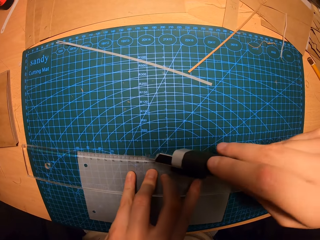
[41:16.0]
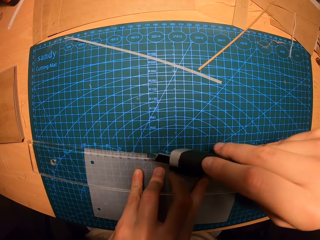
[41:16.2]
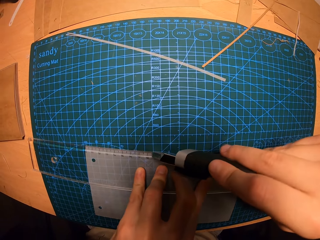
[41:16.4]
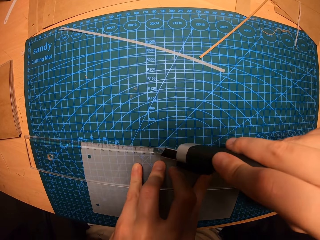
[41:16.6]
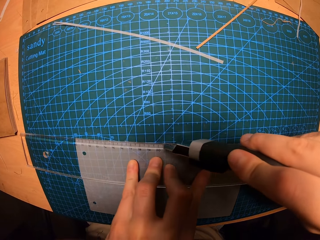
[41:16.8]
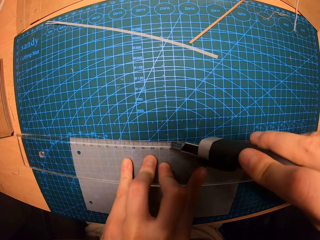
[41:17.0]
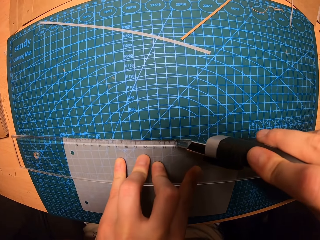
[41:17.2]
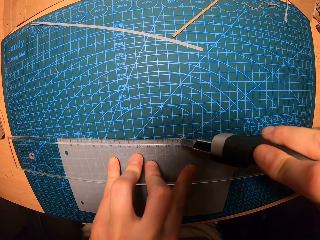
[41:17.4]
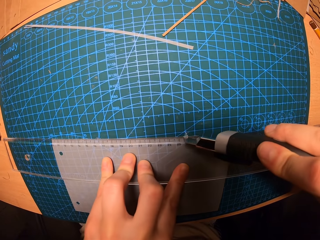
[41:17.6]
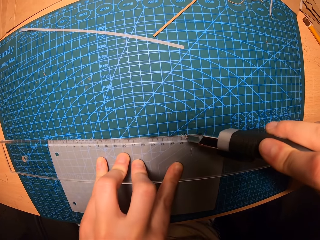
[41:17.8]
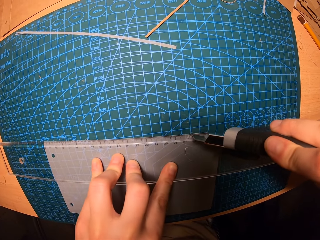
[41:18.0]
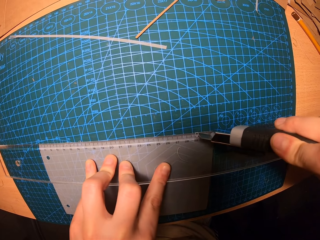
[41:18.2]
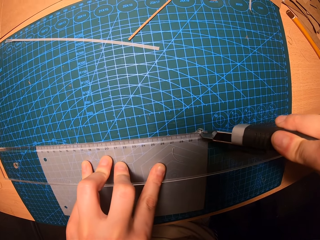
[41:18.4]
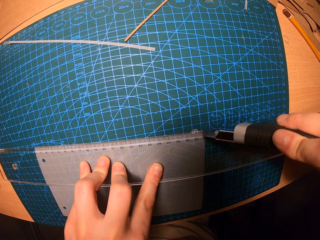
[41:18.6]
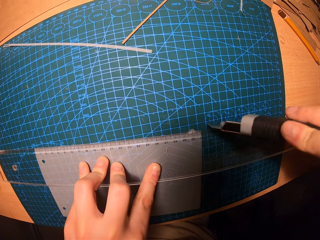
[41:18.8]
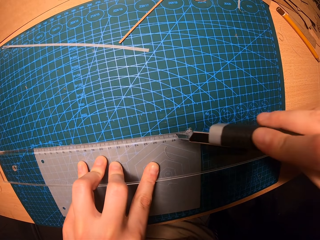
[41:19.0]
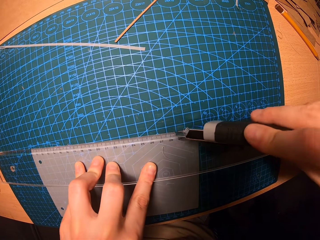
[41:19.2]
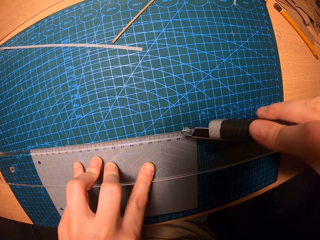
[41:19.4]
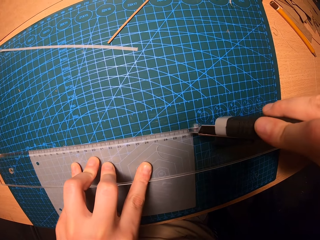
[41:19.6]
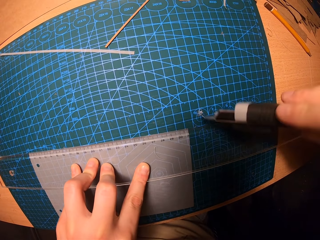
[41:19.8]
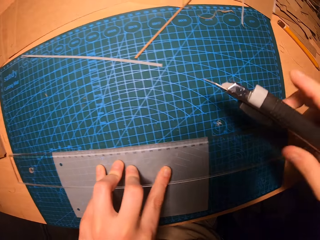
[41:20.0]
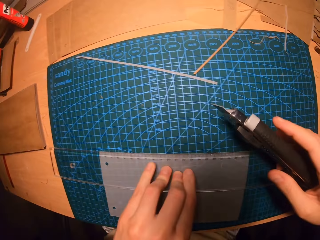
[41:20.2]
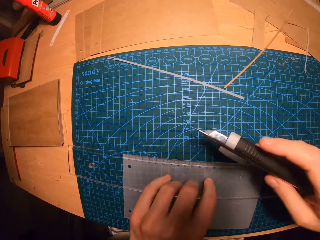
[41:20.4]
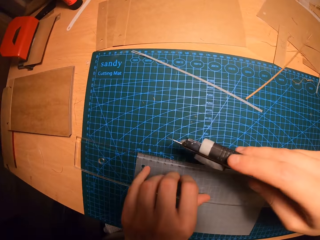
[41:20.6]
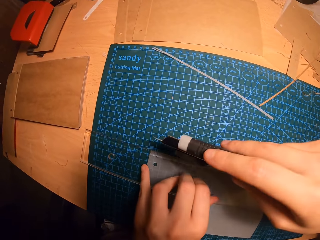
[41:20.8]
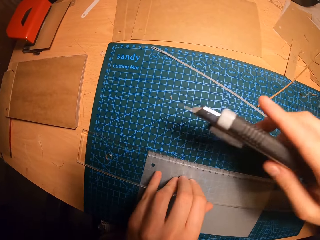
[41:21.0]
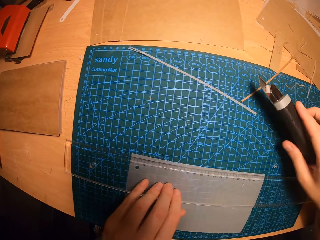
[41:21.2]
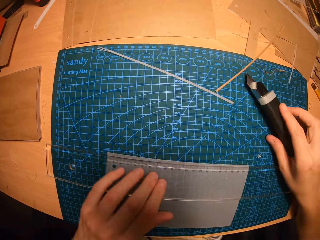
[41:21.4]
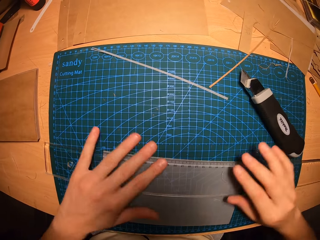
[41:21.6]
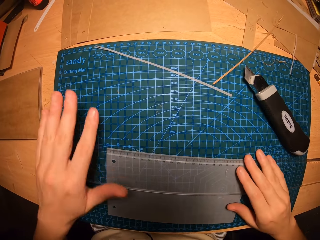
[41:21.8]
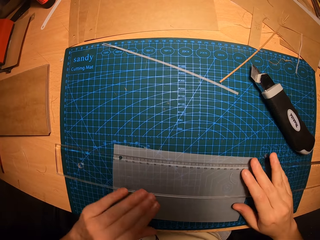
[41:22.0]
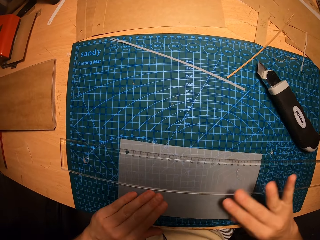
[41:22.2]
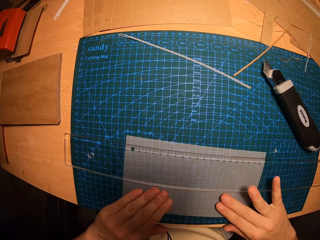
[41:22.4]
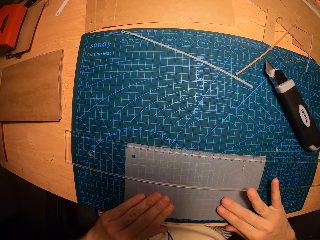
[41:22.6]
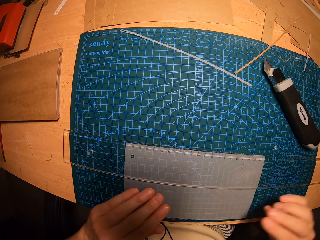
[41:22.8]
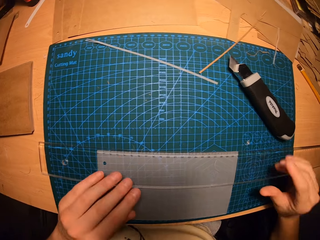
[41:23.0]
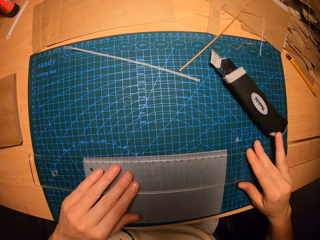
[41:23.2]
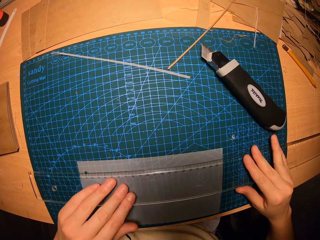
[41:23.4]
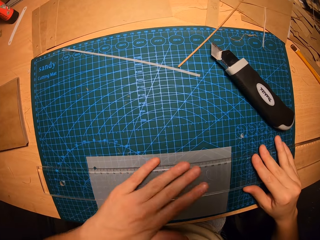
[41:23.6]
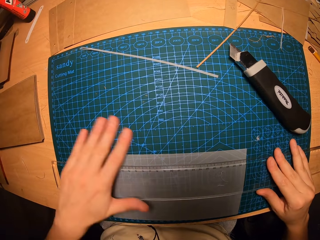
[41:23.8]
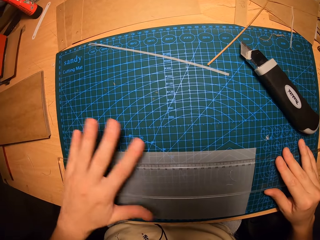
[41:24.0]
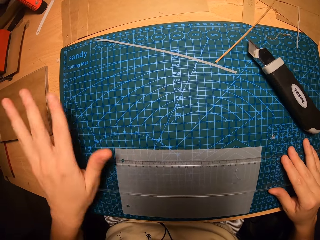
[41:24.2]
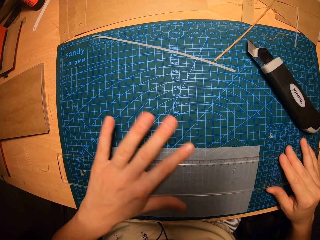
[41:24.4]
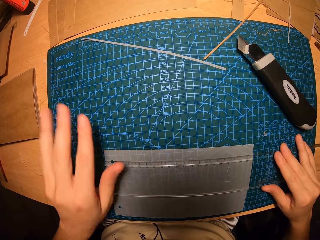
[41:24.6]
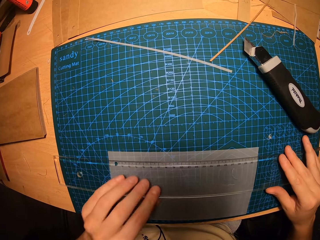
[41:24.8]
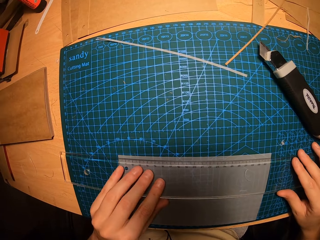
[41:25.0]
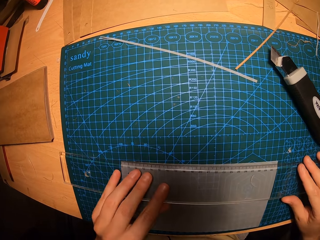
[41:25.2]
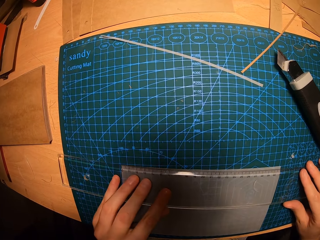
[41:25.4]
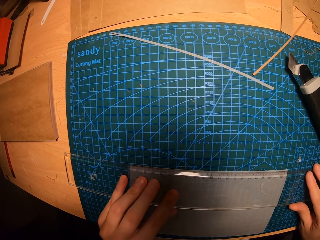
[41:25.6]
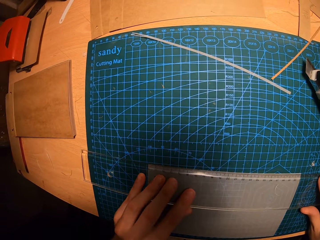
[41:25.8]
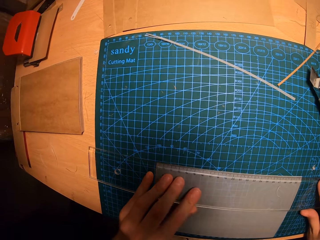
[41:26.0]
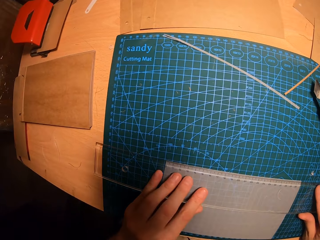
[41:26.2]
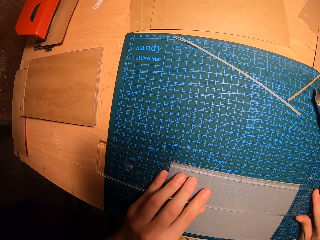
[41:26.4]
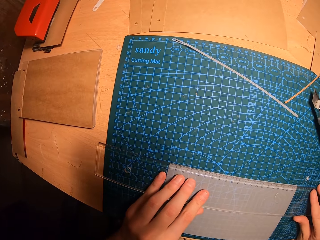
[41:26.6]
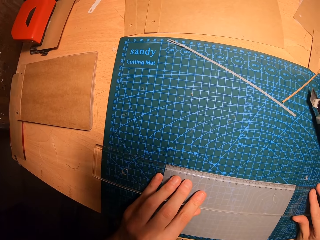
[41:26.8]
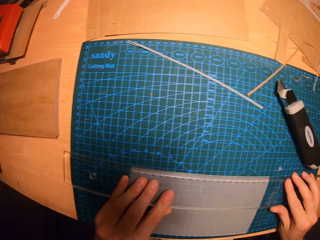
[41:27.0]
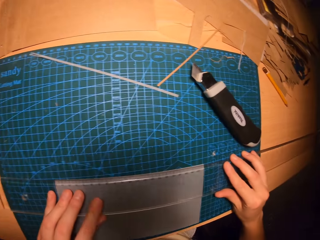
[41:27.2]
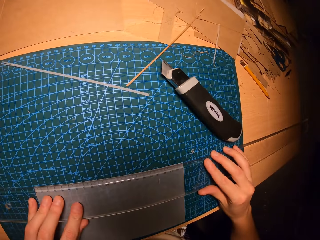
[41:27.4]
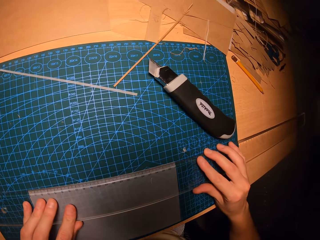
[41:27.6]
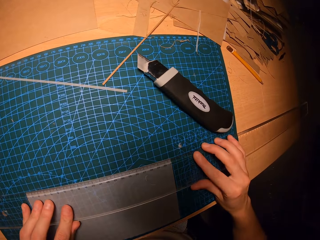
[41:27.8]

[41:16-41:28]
The camera wearer drops the cutter knife in his right hand on the worktable. He cleans the kraft paper or manila paper on the worktable with his left hand. He measures the kraft paper on the worktable with the ruler in both hands. He holds the manila paper on the table and holds the ruler on the manila paper.

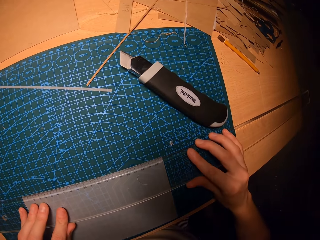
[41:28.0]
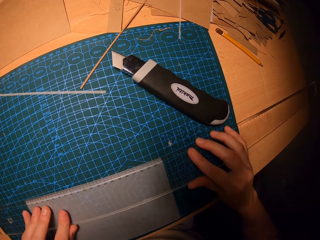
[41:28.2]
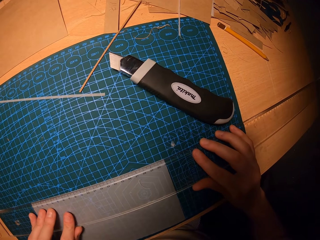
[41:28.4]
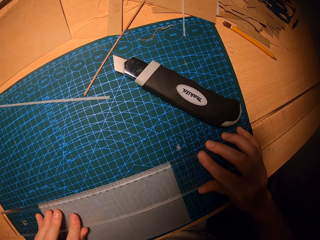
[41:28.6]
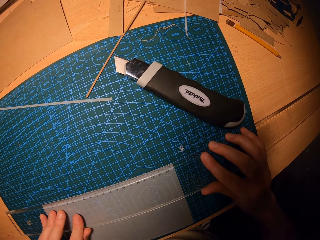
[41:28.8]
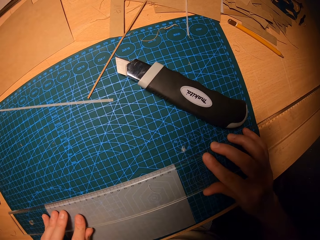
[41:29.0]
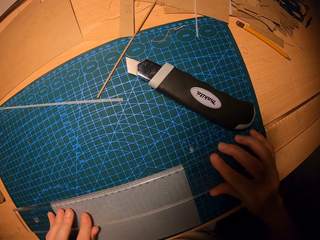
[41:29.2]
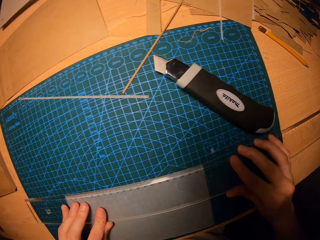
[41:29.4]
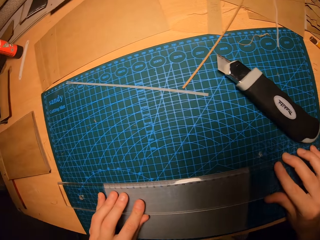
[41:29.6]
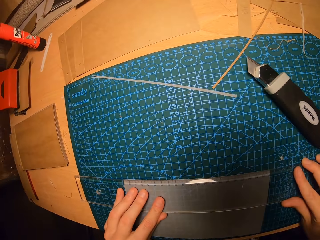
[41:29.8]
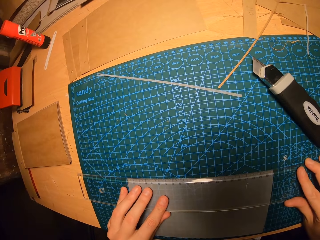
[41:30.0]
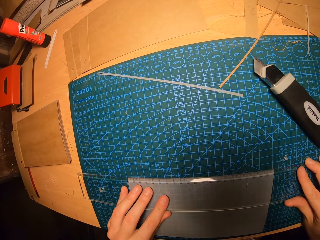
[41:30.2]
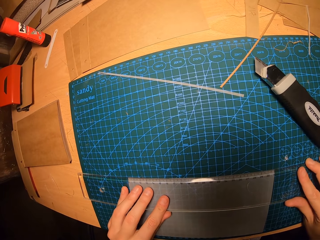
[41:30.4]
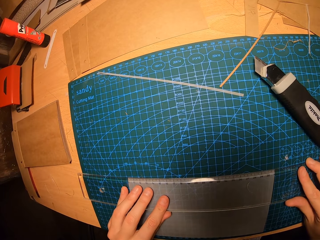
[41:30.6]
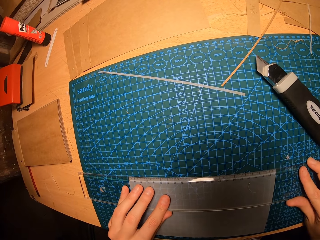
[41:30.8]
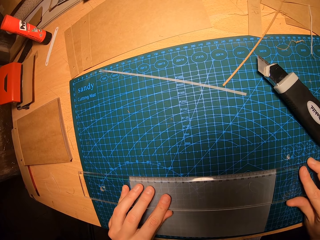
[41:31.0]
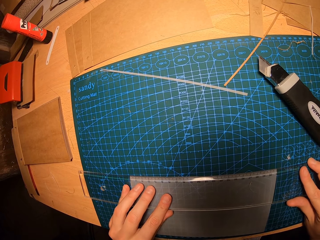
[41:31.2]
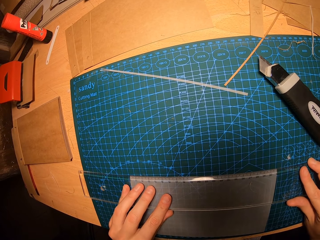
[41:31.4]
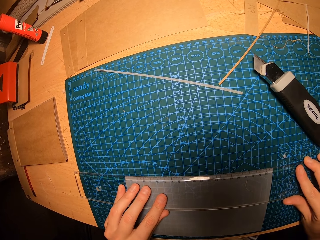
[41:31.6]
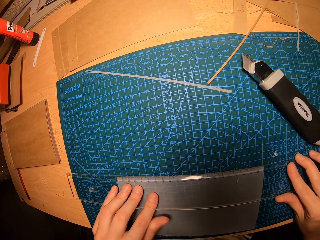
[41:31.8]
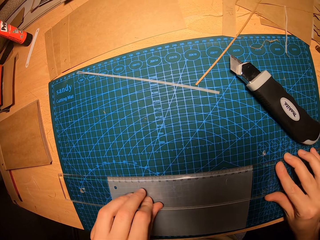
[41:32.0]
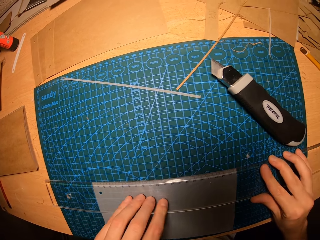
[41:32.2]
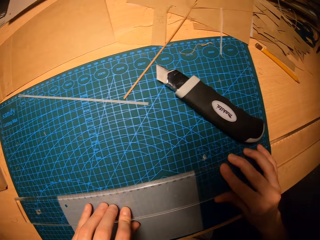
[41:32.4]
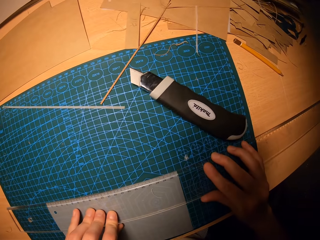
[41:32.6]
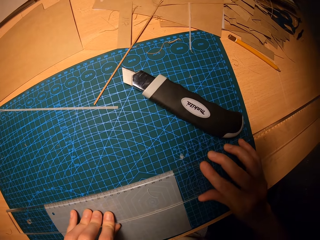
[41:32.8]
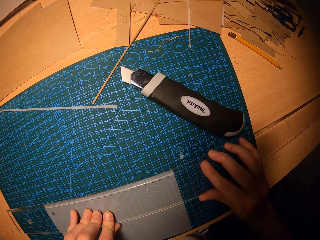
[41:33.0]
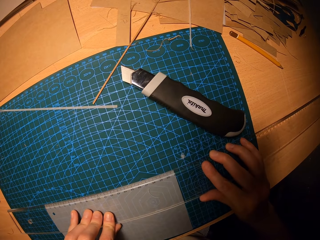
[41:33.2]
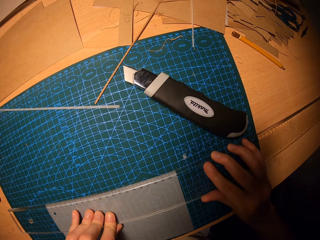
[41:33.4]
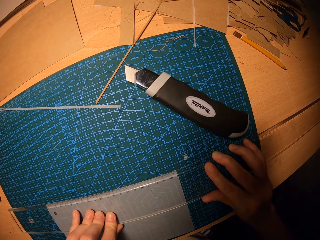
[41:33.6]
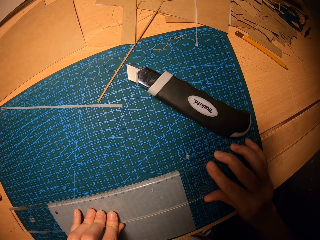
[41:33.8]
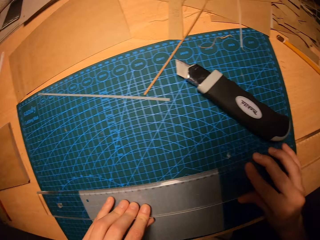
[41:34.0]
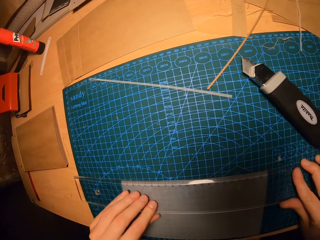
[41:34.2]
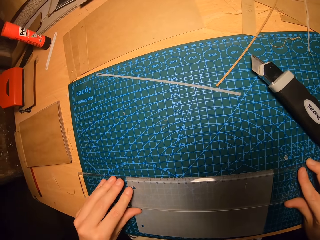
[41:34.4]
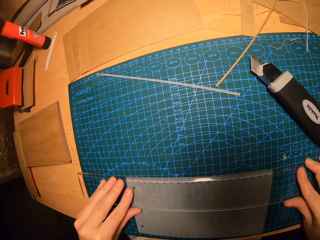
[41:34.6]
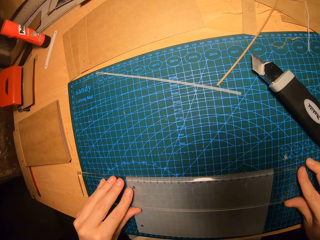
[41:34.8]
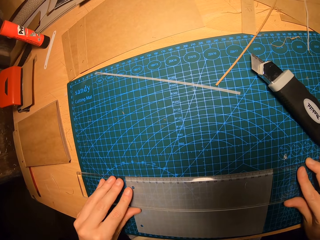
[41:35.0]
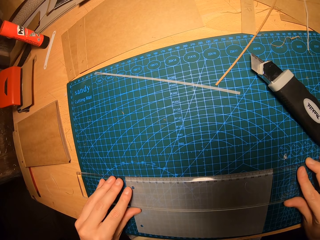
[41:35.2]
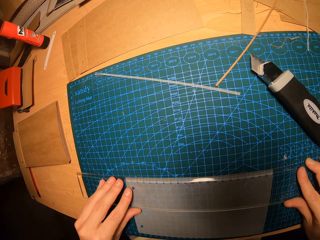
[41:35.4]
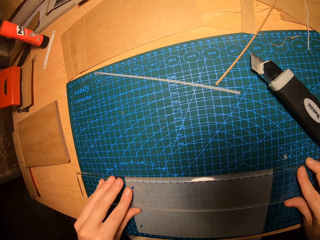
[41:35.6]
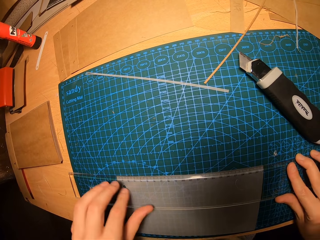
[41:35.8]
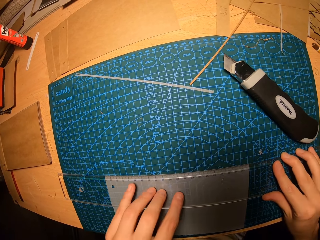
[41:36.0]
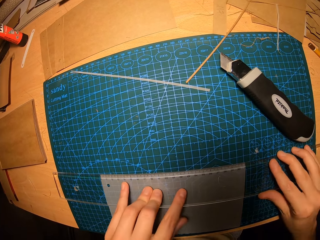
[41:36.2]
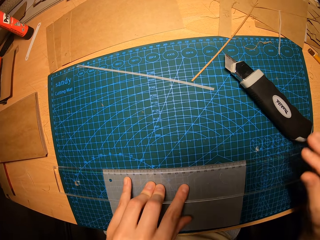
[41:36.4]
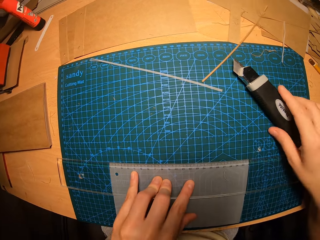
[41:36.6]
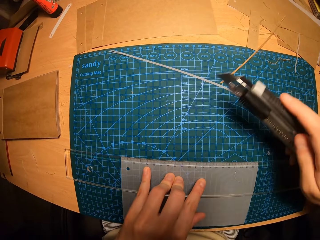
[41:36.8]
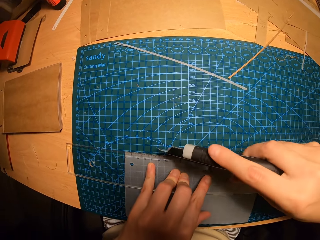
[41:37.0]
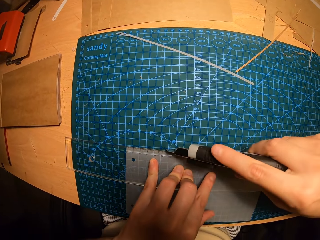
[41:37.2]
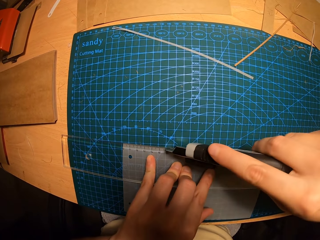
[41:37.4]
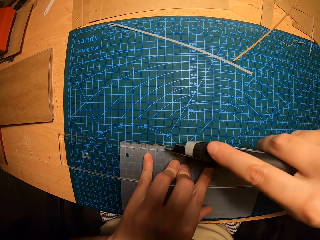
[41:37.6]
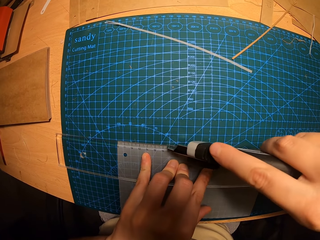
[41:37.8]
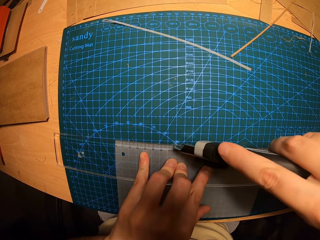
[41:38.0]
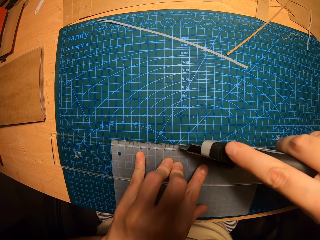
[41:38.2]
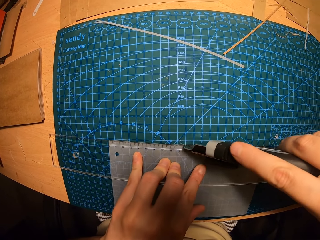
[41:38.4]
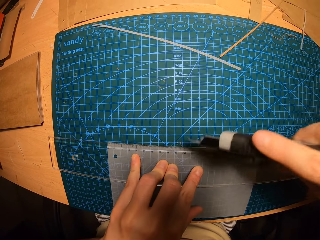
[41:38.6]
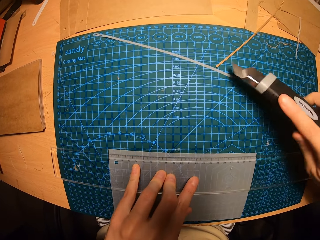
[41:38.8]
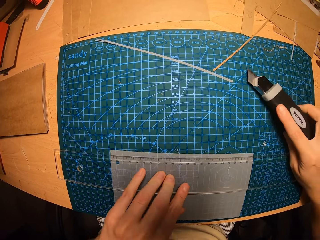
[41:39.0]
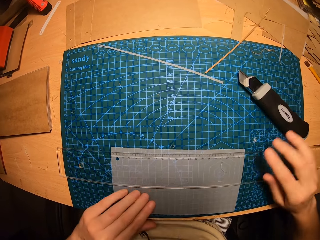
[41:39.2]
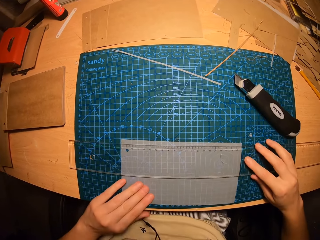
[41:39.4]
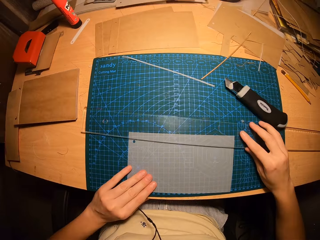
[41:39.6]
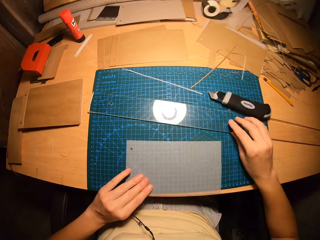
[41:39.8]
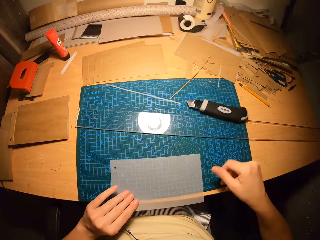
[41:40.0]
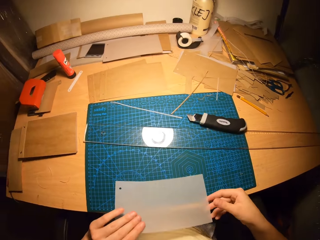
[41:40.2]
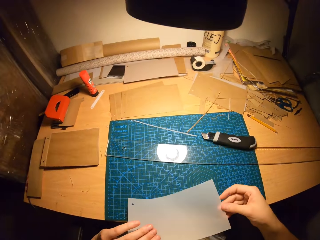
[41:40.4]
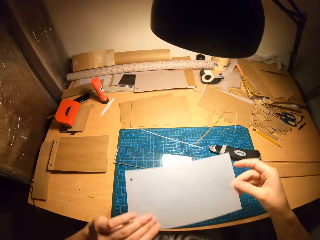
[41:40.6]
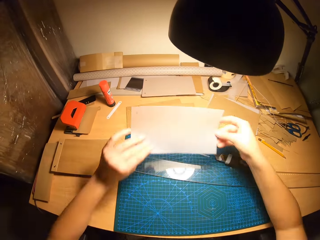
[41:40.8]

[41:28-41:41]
The camera wearer picks up the cutter knife from the worktable with his right hand. They cut the kraft paper or manila paper in his left hand on the worktable with the cutter in his right hand. They drop the cutter on the worktable with his right hand. They move the ruler off the kraft paper with his right hand. They move the kraft paper from the worktable with both hands. They hold the manila paper with her hands.
